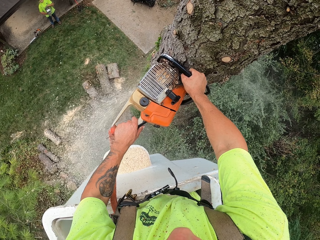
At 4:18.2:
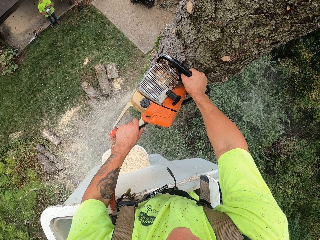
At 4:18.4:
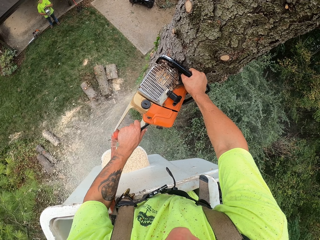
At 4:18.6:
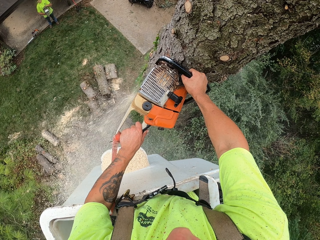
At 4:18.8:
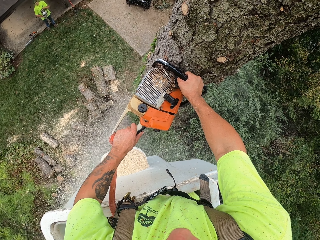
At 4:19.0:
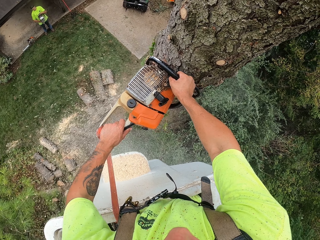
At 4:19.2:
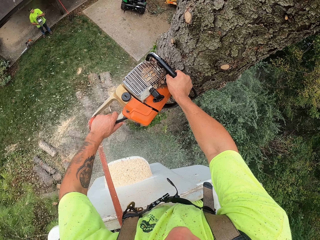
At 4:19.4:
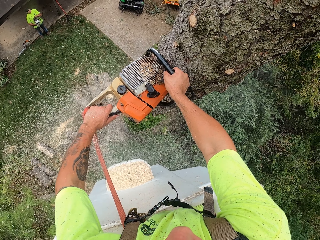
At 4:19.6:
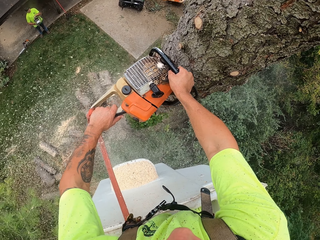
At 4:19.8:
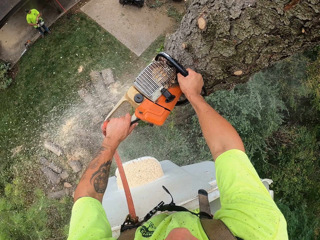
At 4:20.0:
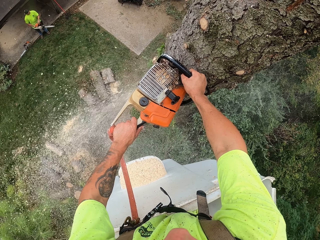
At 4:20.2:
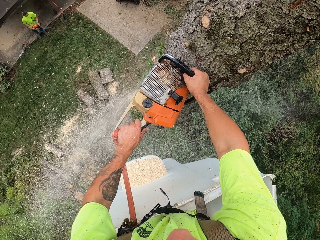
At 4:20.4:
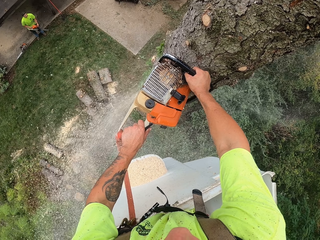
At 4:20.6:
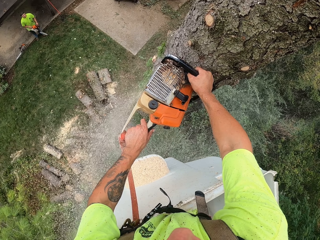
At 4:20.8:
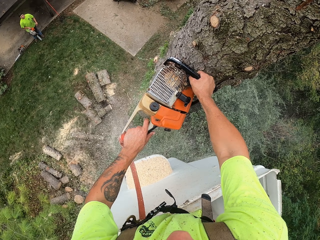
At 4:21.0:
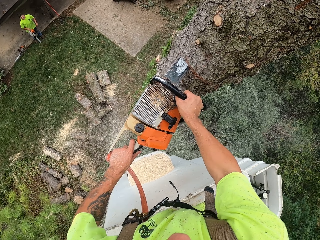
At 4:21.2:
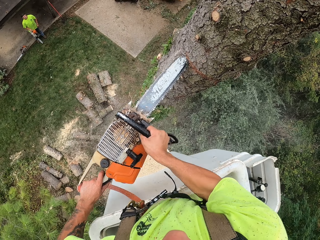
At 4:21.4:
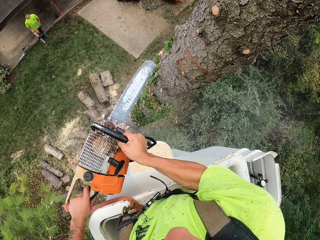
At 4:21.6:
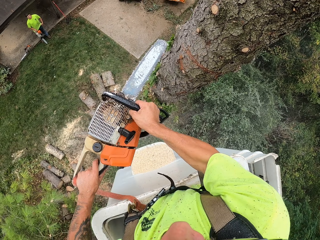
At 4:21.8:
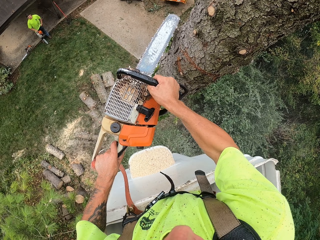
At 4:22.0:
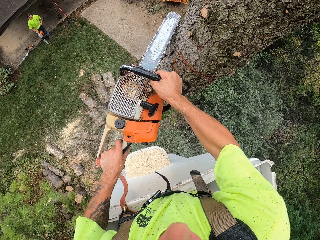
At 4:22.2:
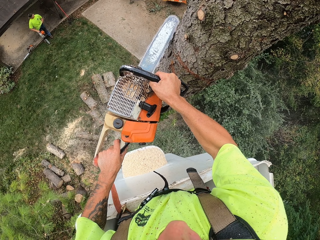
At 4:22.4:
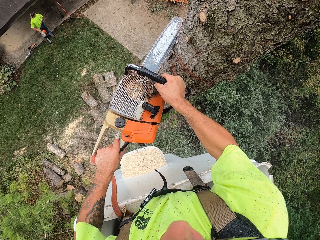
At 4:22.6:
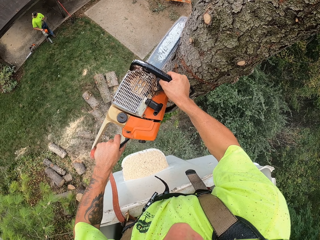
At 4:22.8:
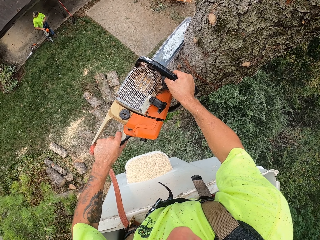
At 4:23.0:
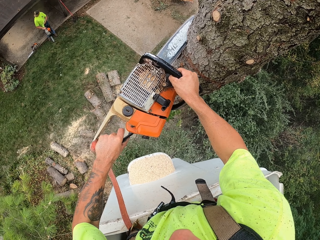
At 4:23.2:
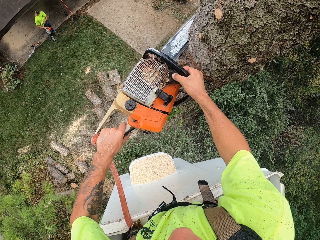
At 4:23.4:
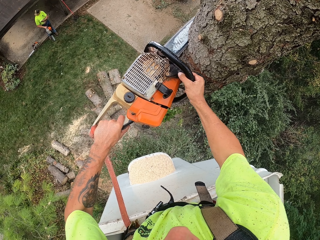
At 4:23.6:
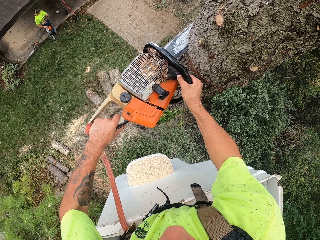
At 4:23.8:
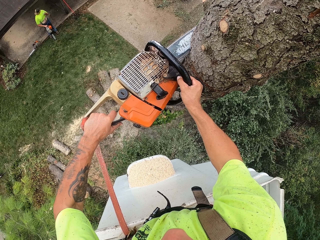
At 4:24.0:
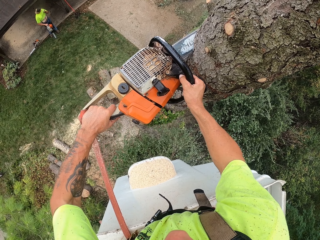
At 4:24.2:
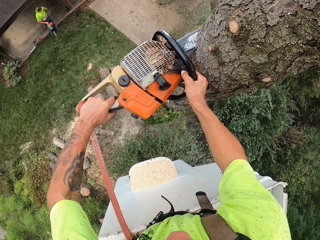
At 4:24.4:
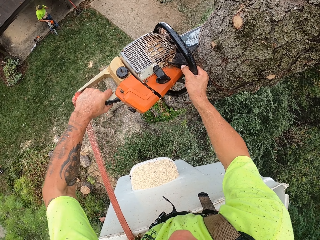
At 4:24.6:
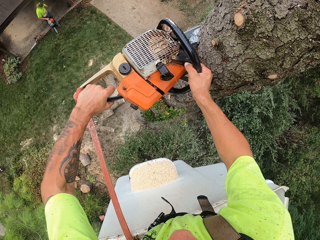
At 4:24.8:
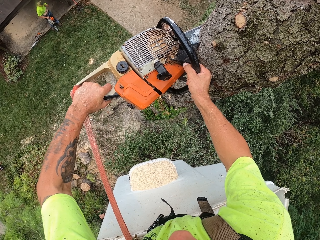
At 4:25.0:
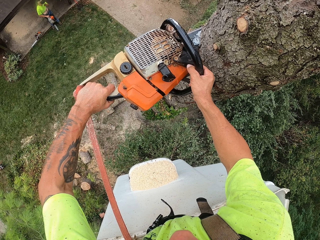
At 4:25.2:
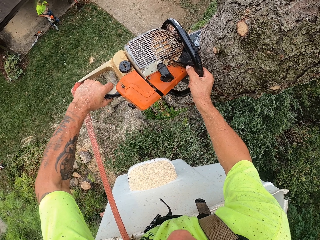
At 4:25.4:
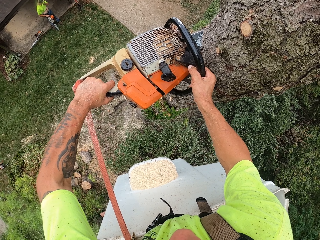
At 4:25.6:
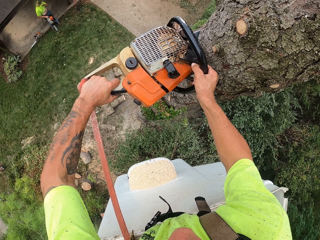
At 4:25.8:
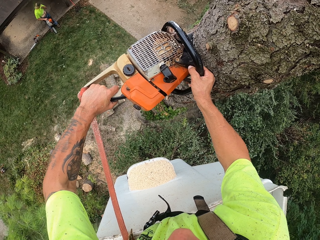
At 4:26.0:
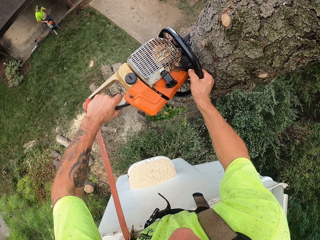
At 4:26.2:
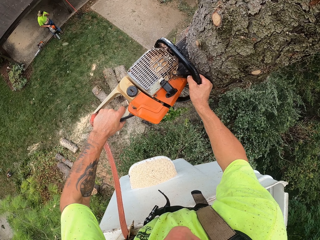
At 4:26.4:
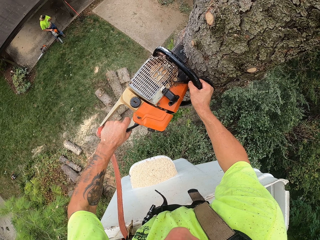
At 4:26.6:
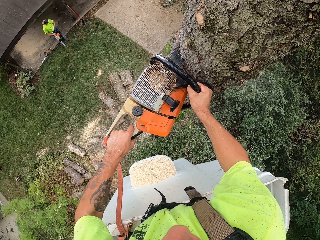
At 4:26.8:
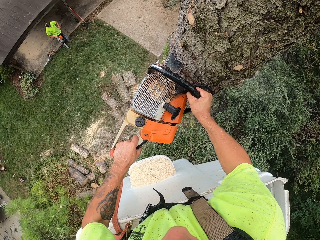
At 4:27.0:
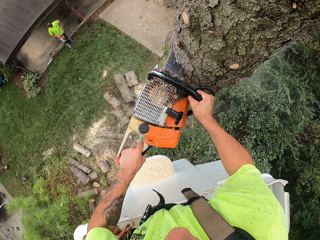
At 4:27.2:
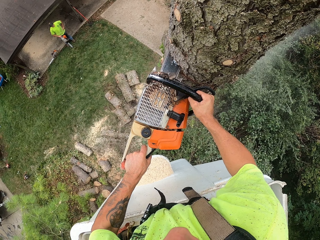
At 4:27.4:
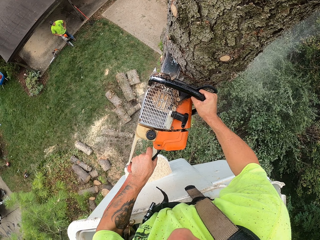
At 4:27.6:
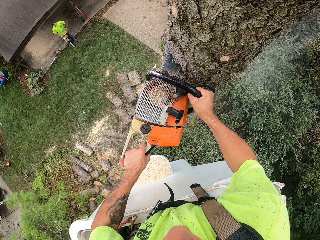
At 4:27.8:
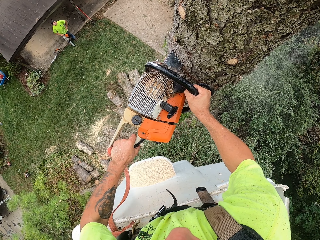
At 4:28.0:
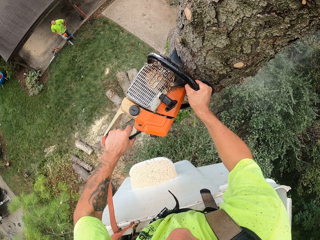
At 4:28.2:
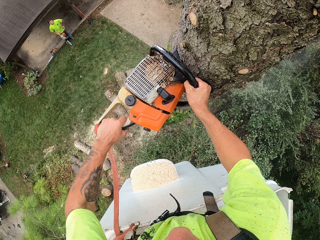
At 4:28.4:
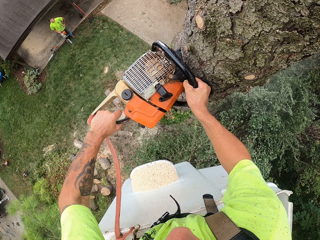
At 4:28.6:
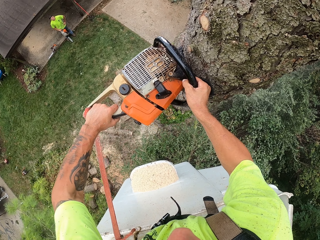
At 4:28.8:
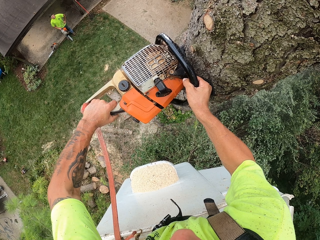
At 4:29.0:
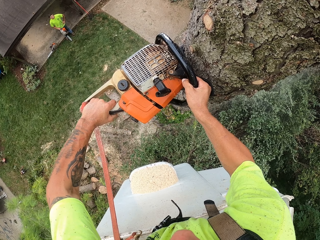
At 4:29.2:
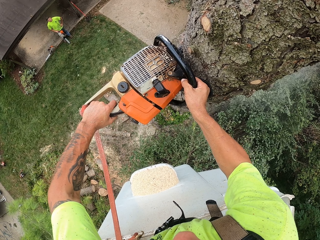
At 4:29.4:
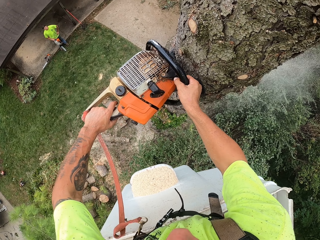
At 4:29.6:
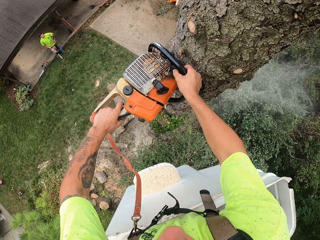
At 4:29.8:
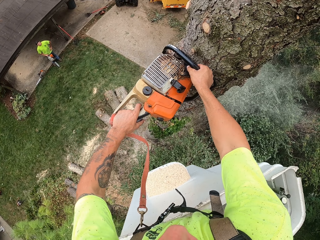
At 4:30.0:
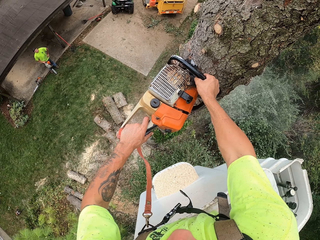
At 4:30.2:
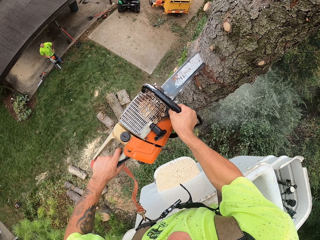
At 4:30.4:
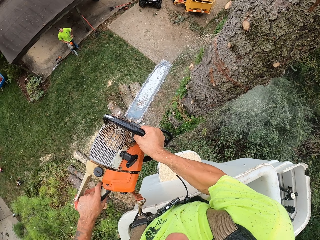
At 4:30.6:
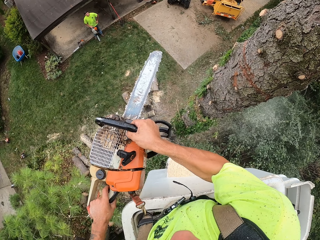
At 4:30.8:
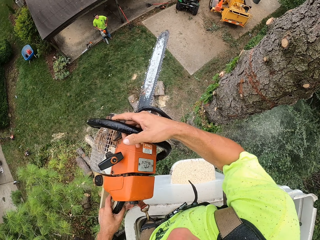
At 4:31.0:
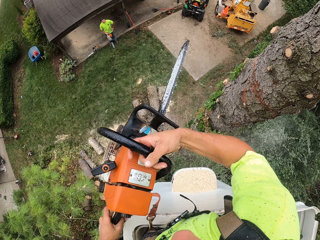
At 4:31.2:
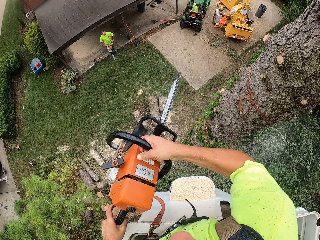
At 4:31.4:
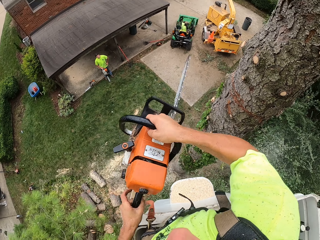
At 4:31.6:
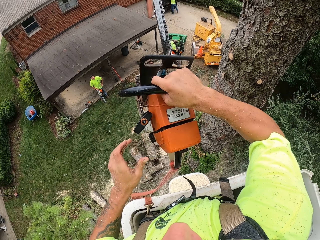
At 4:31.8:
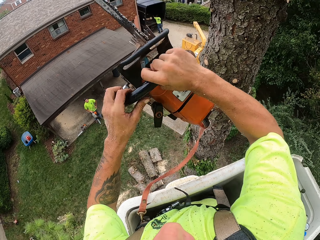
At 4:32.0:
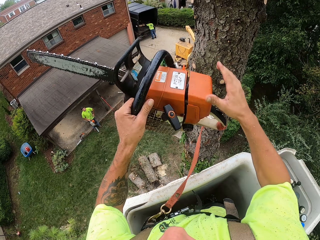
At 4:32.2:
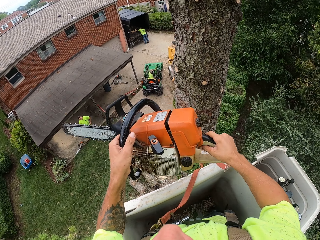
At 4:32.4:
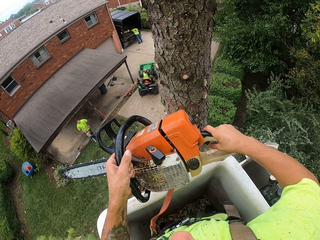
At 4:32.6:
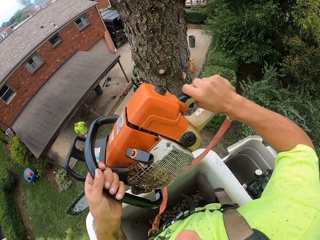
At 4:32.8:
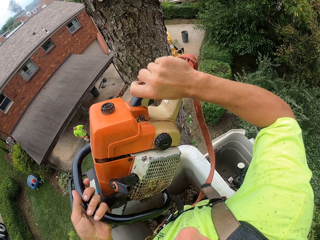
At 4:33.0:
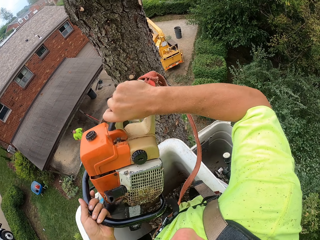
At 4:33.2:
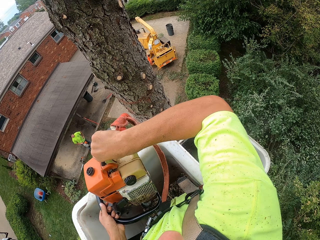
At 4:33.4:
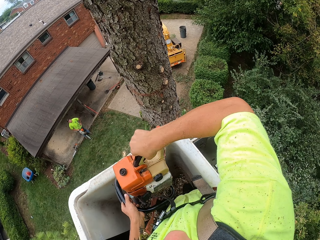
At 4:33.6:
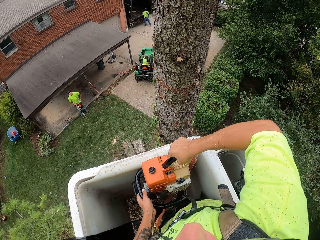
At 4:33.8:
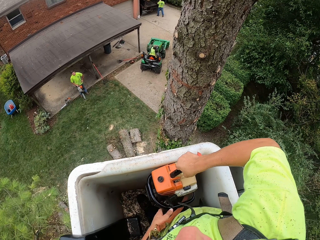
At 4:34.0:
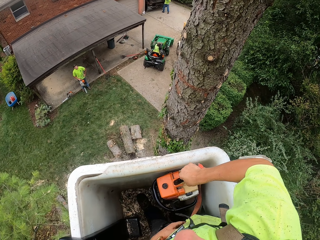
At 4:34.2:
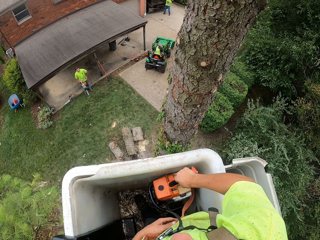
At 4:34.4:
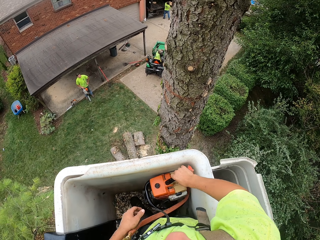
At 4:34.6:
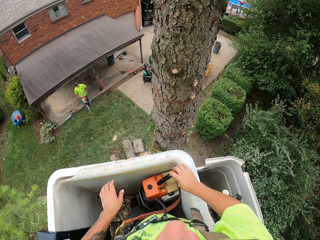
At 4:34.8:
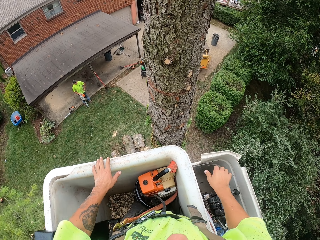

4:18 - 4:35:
The camera wearer pulls a chainsaw out of the tree trunk. They switch off the chainsaw, switch on the chainsaw and cut the tree trunk with the chainsaw. They pull the chainsaw out of the tree trunk. They switch off the chainsaw. They drop the chainsaw with both hands and put the chainsaw in a crane lift bucket.

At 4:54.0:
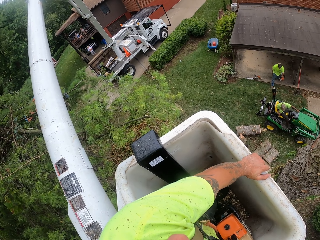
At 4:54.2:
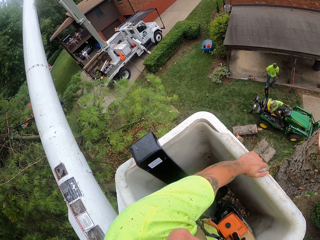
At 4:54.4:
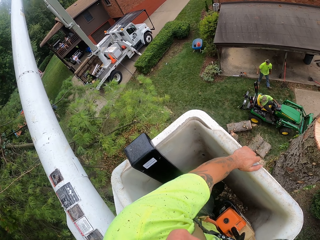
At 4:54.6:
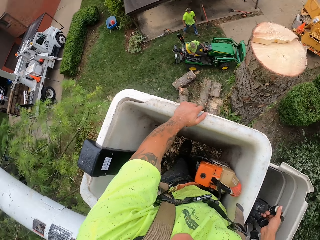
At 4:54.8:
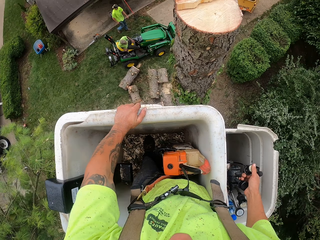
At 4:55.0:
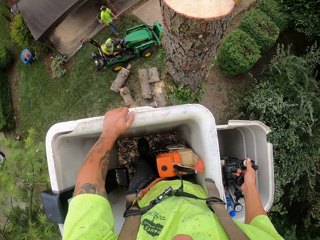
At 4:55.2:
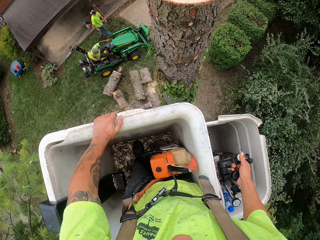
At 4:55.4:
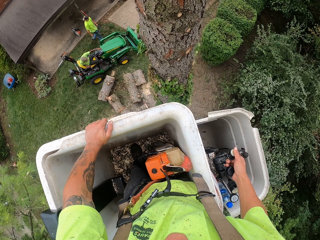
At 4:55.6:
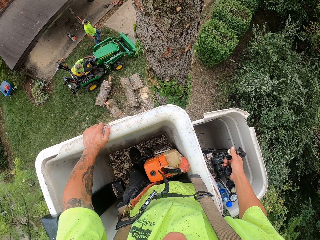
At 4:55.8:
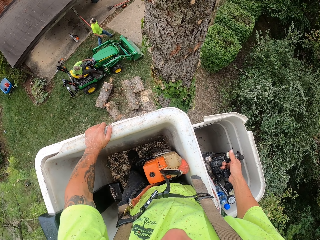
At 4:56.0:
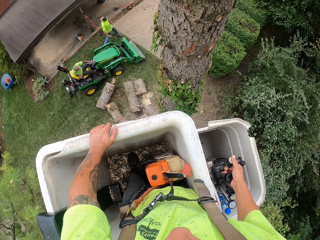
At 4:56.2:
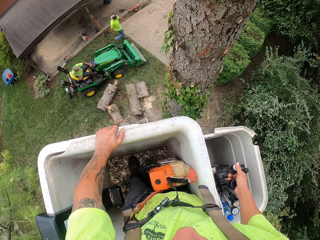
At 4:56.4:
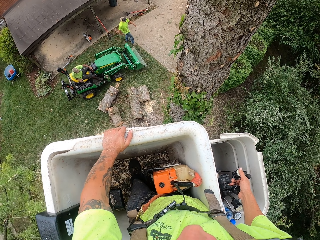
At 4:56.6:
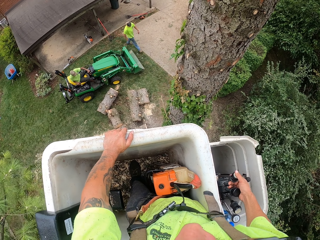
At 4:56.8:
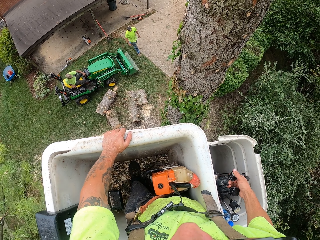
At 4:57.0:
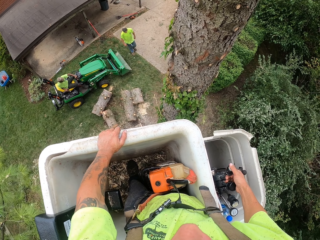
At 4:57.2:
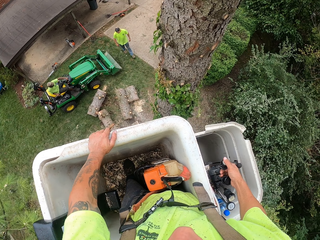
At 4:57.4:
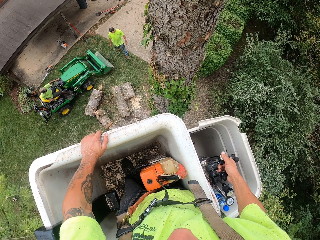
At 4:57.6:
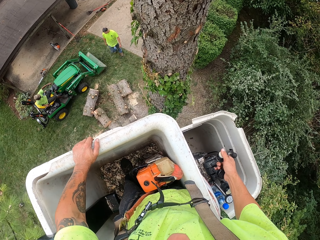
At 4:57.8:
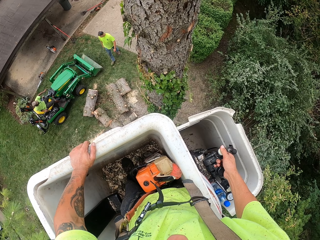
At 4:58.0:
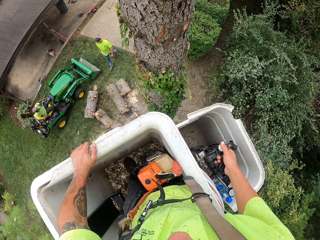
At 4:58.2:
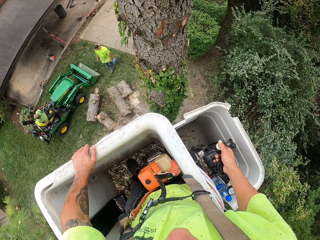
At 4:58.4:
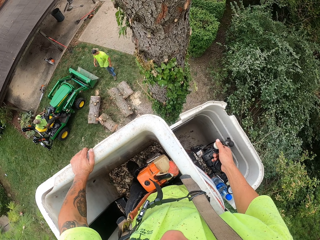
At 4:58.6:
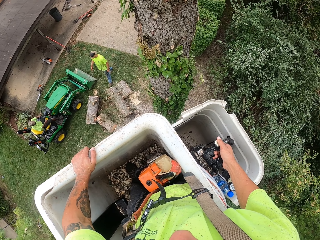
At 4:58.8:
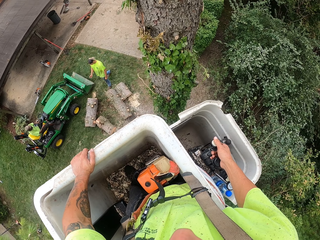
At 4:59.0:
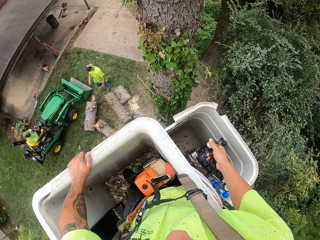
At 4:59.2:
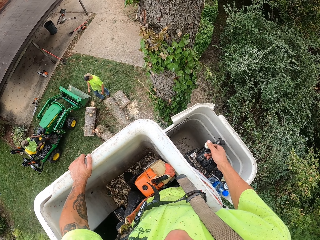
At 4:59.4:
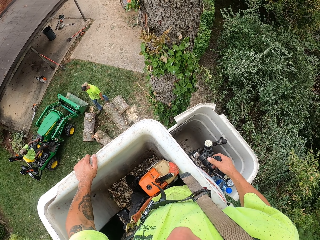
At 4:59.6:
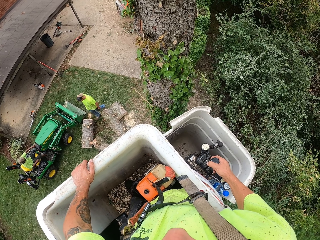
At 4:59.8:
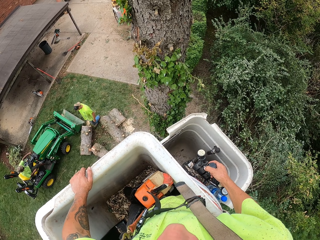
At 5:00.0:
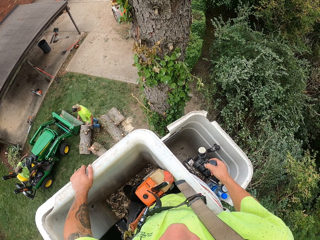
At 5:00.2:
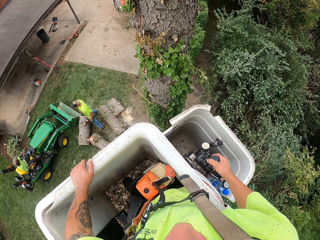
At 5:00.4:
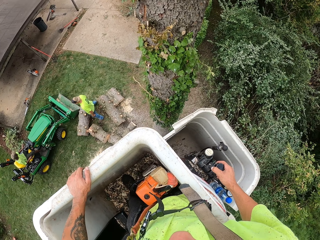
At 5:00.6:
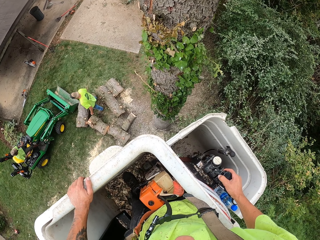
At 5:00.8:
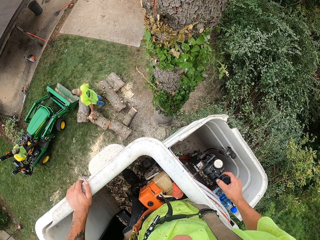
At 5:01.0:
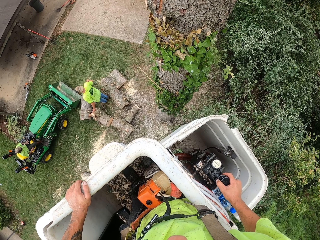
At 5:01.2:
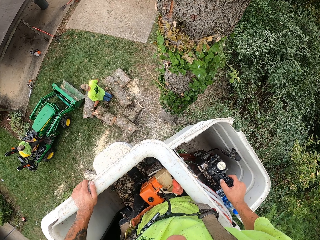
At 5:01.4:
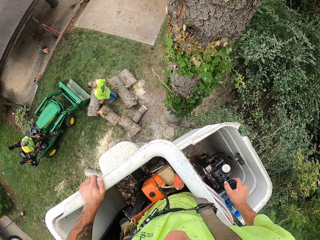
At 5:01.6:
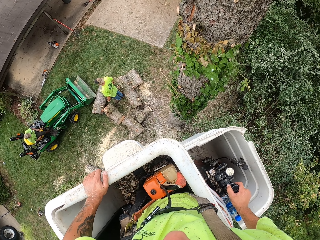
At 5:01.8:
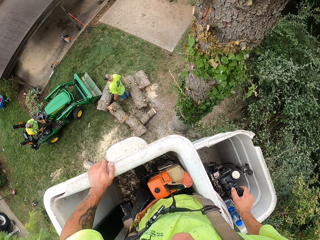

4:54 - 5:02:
A man walks towards the tree trunks on the floor.
